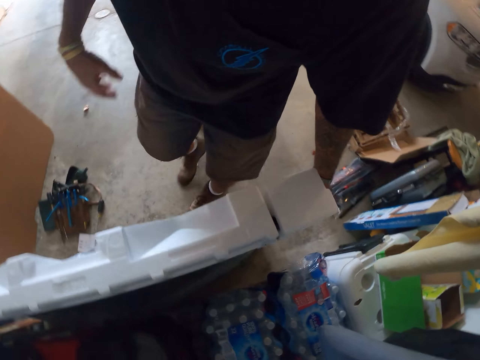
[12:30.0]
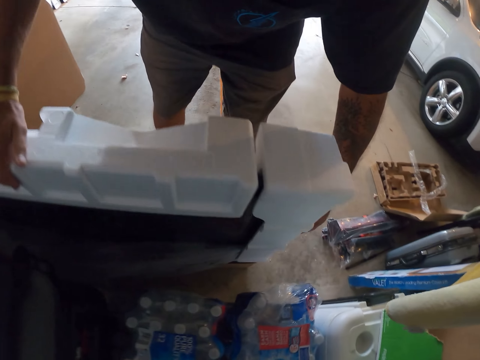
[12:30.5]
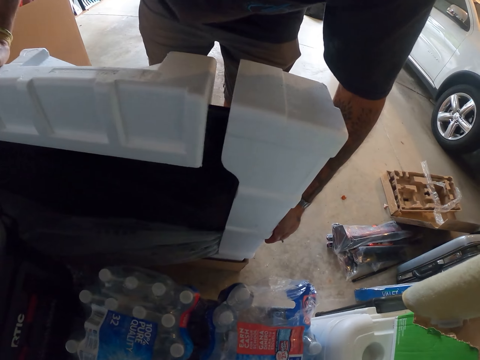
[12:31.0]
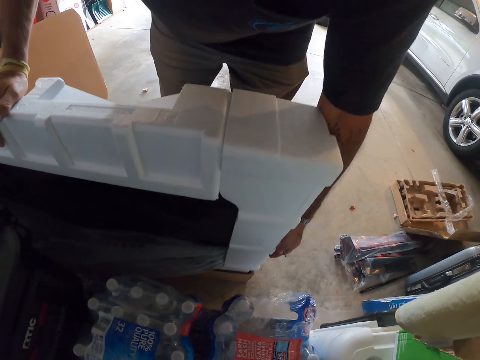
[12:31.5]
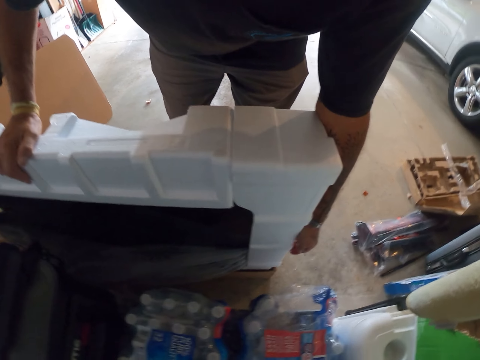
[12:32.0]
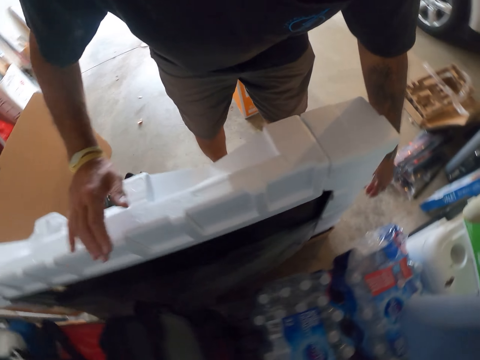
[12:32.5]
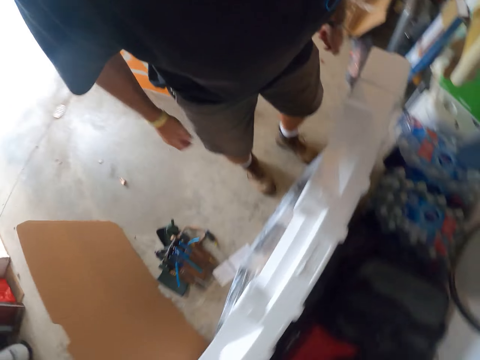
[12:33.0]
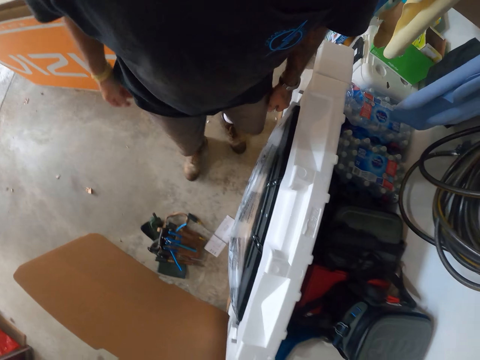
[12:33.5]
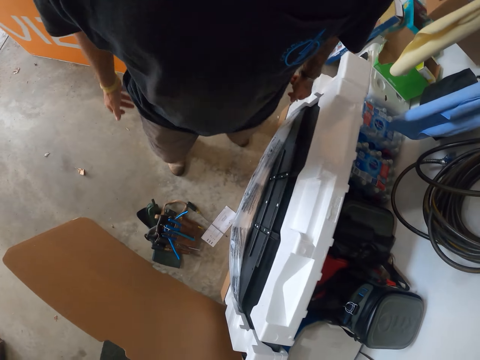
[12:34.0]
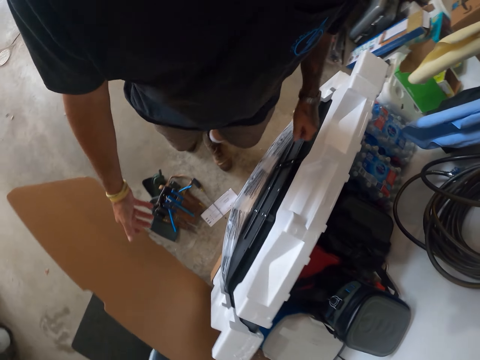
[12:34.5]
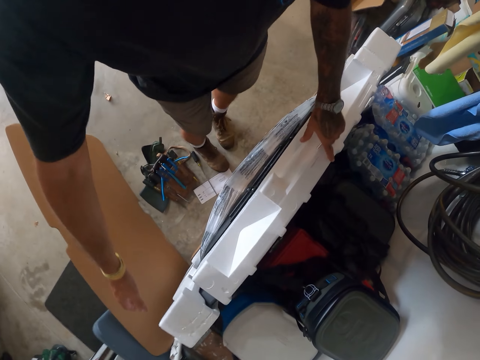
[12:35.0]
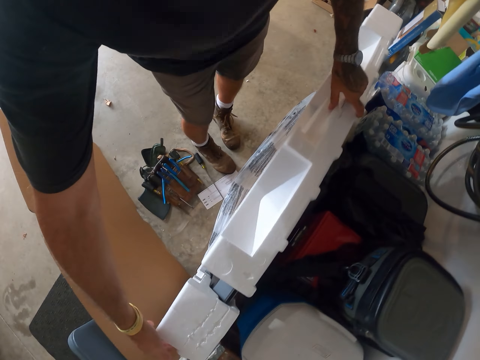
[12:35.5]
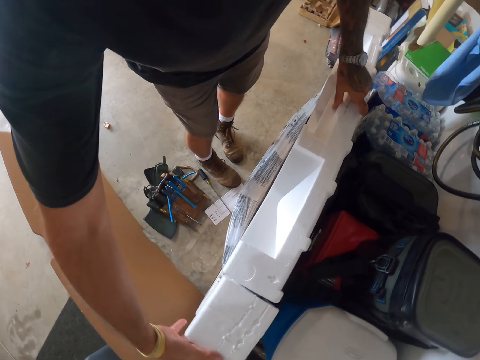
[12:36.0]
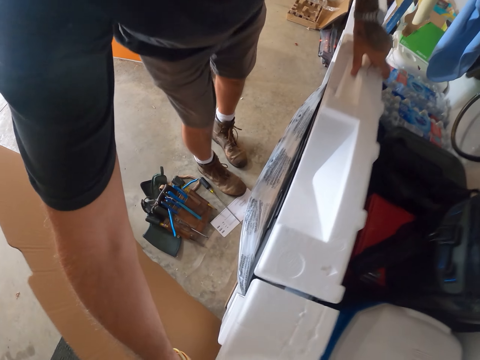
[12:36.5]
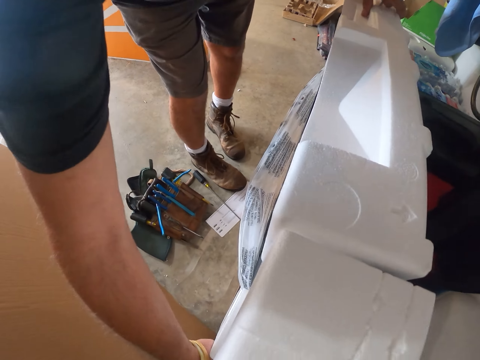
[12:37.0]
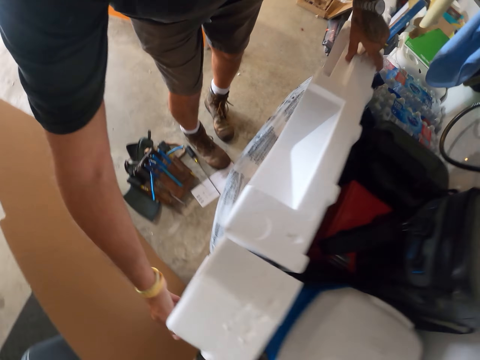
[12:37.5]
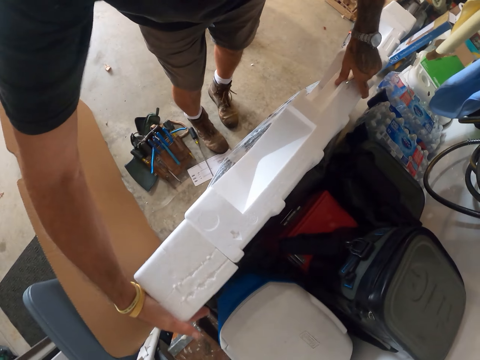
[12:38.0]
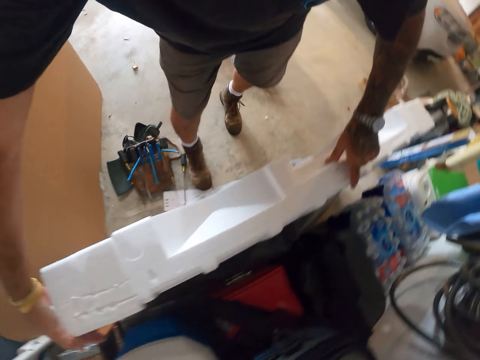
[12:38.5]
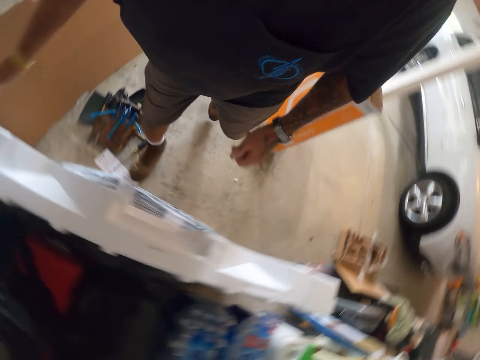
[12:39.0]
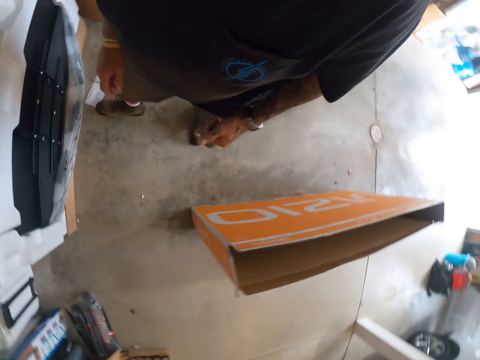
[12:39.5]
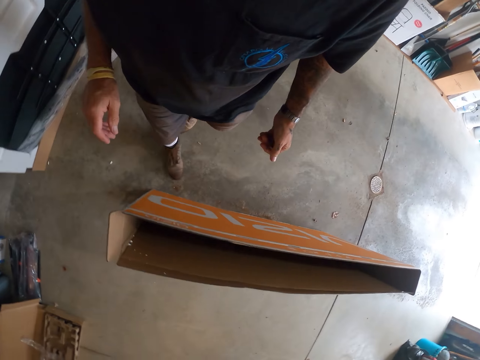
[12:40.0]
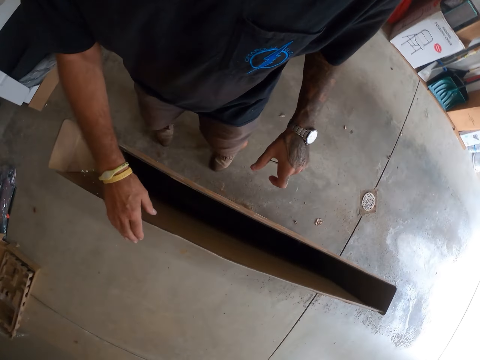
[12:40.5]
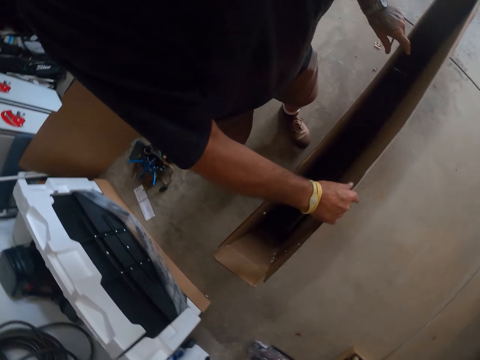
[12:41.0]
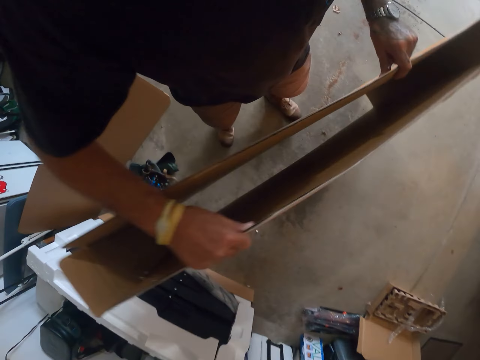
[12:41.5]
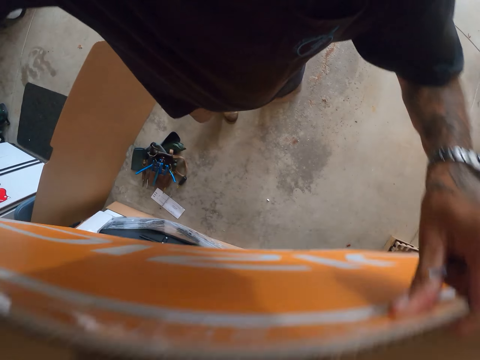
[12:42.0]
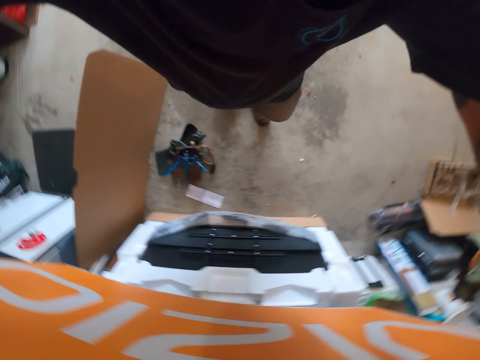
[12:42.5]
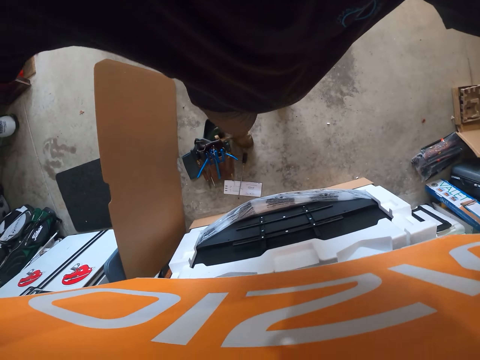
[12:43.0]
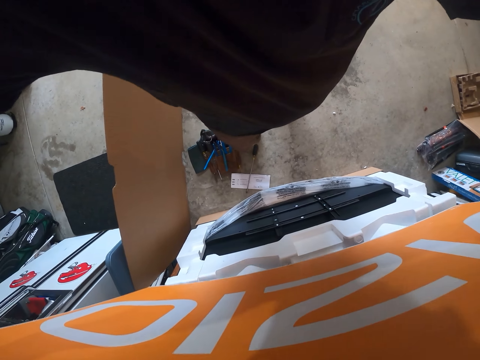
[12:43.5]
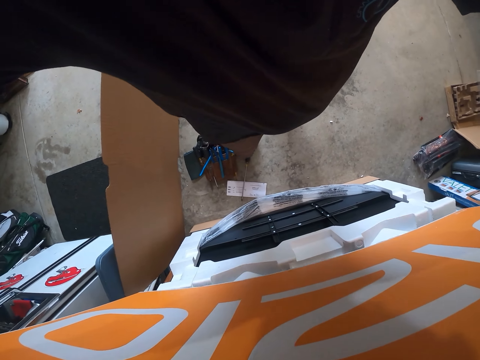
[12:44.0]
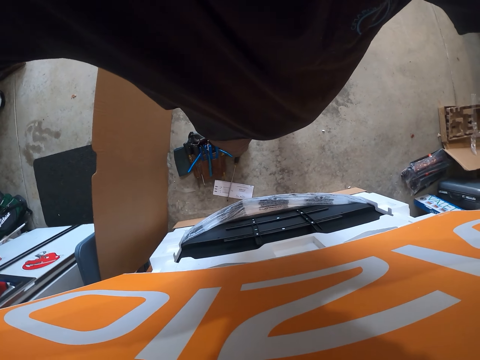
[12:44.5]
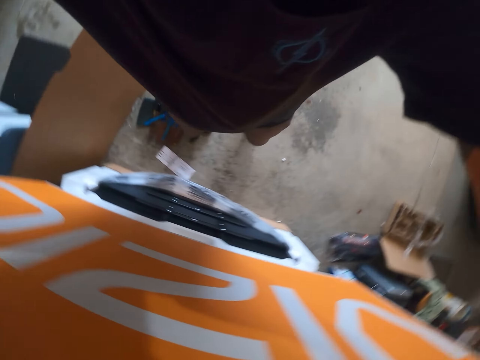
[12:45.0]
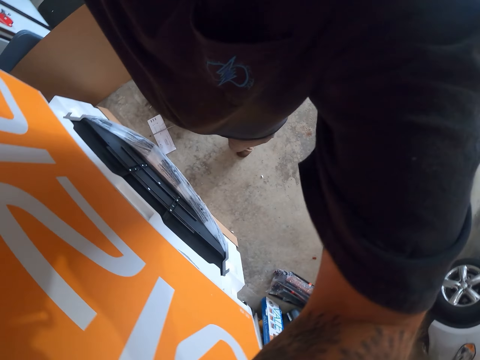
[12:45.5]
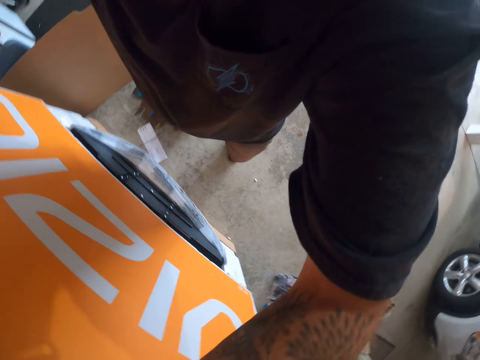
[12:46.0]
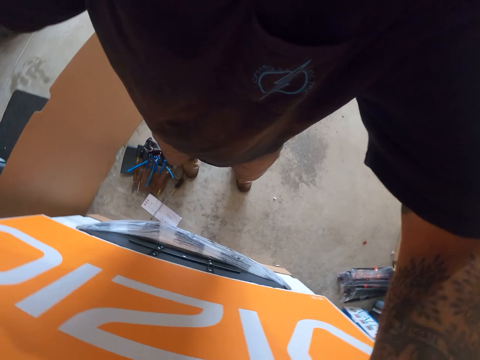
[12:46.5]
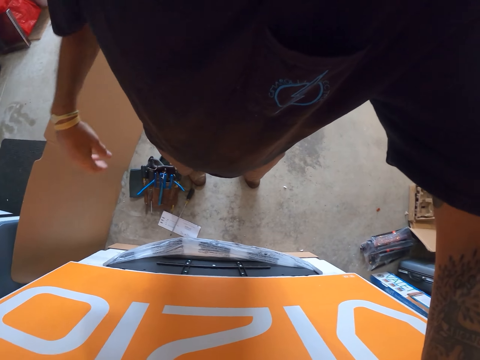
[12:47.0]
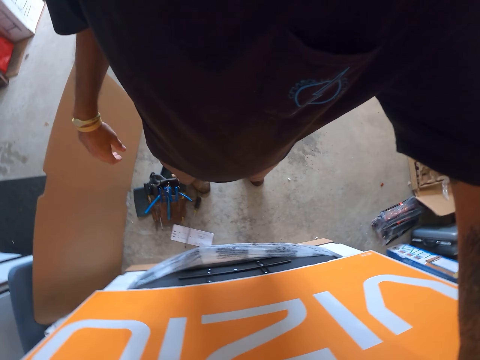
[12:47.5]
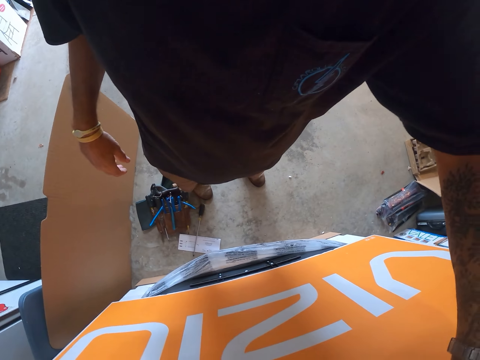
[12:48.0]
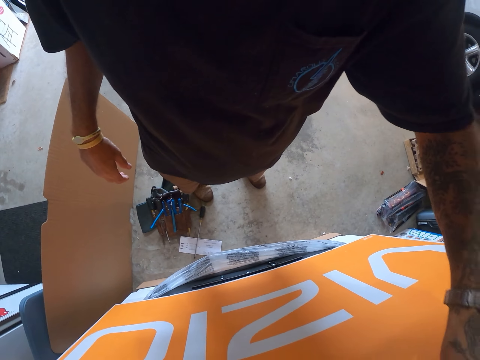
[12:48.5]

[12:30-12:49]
The camera wearer holds the TV. They move the protective foam packaging. They hold the TV again. They pick up the box from the floor. They cover the TV with the box.

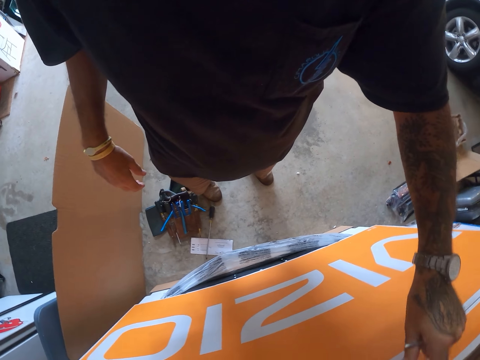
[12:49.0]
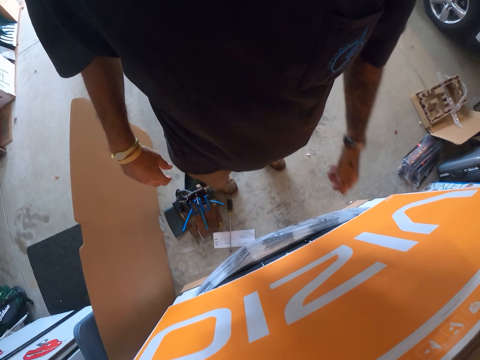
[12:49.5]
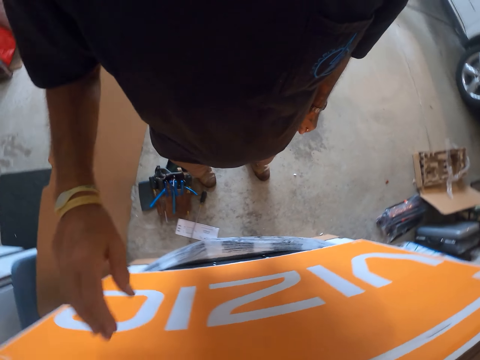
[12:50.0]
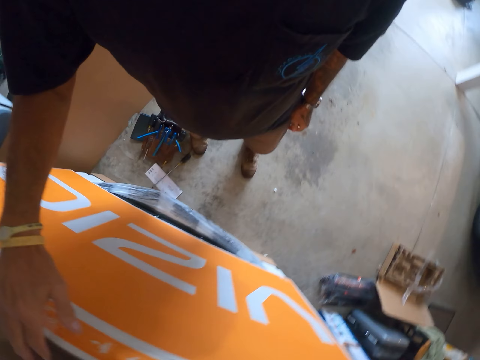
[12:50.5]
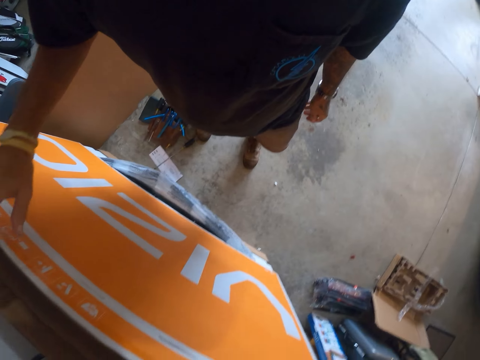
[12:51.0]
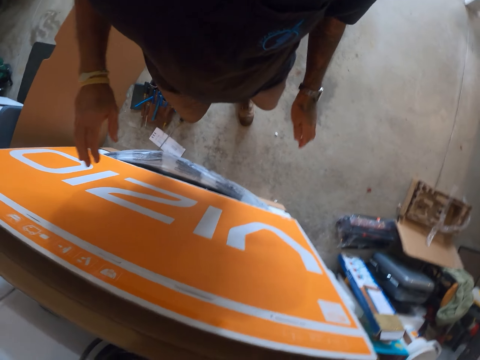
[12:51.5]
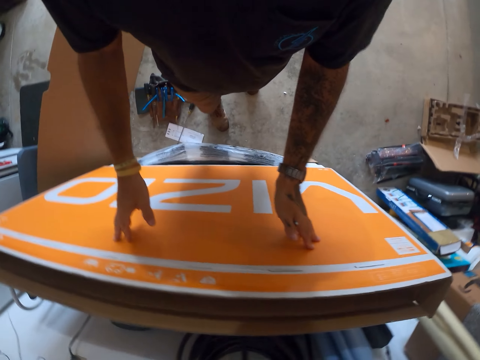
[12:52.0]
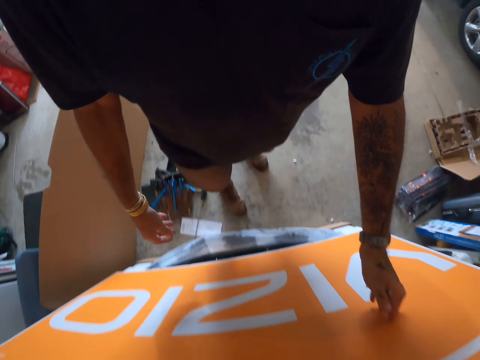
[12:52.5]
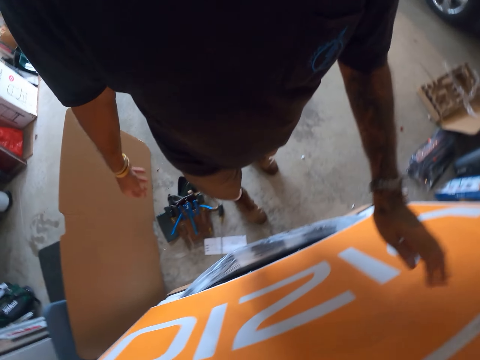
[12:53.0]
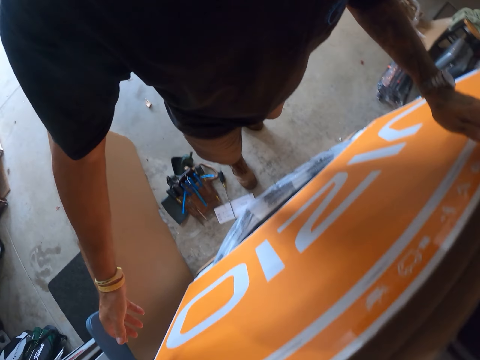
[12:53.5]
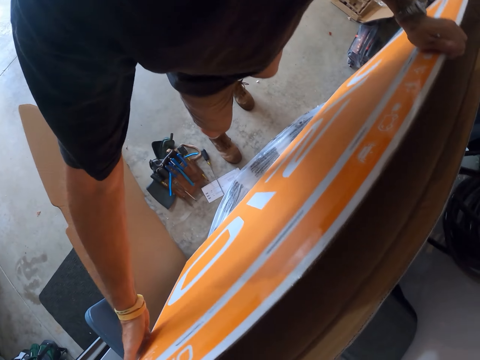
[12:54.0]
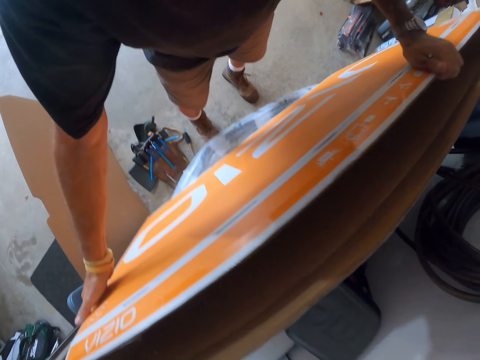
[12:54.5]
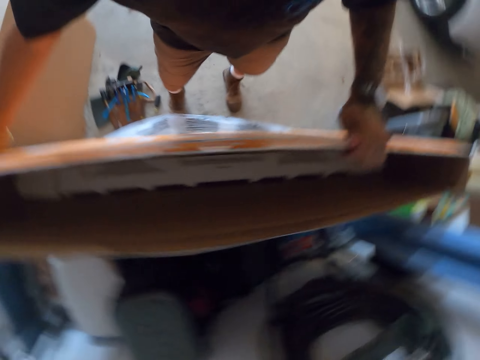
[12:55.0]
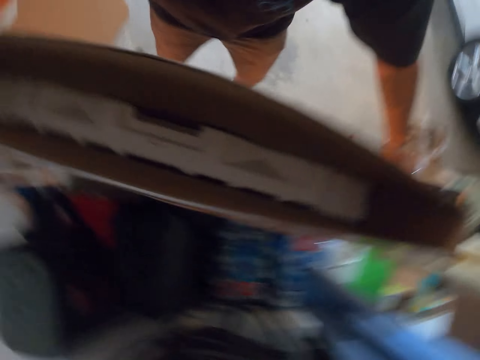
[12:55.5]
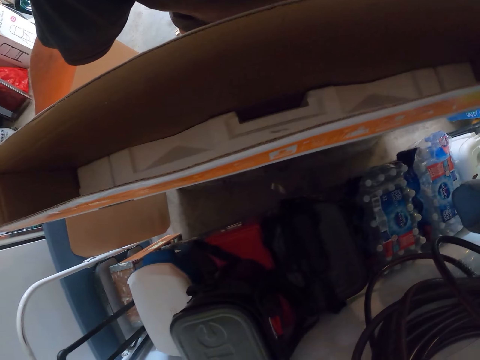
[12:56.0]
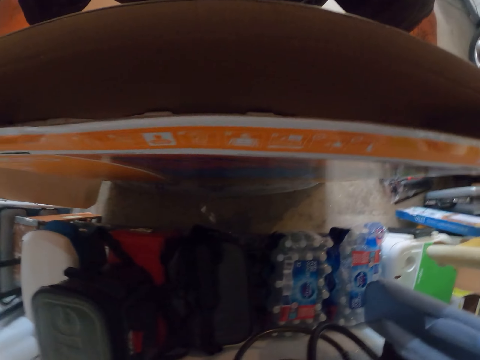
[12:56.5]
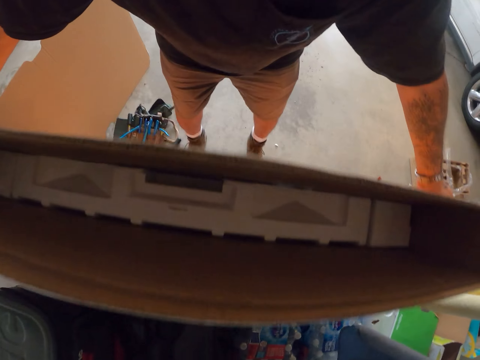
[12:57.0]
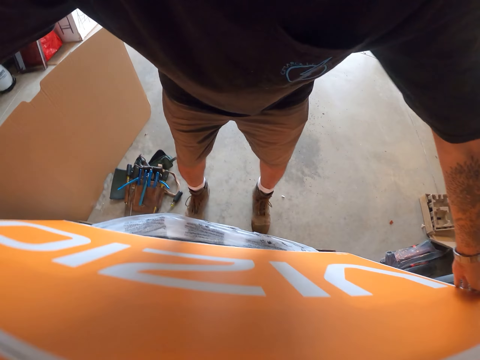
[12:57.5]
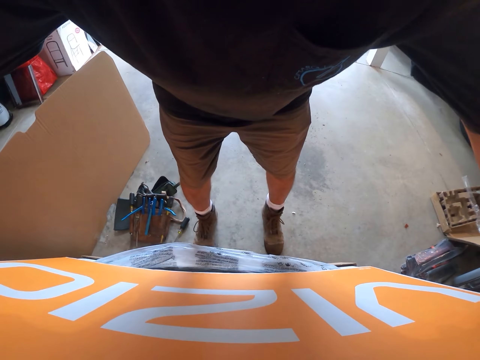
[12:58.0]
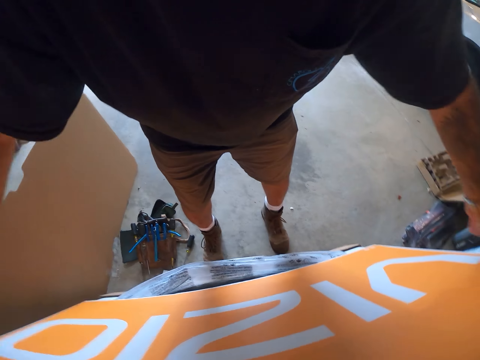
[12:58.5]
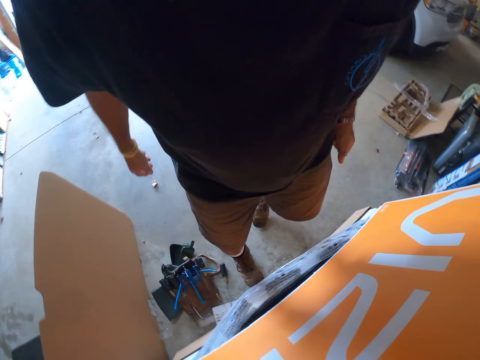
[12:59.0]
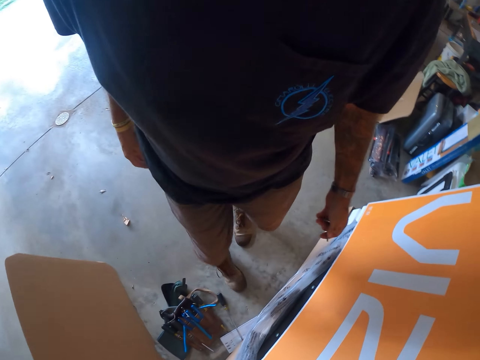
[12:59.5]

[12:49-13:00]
The camera wearer holds the carton.
